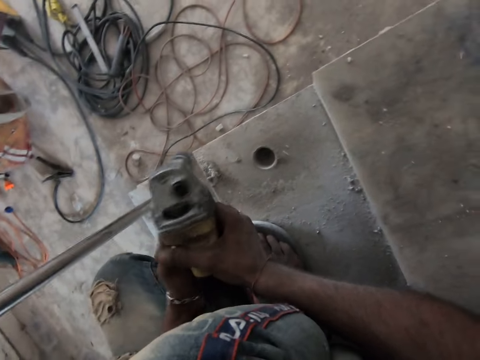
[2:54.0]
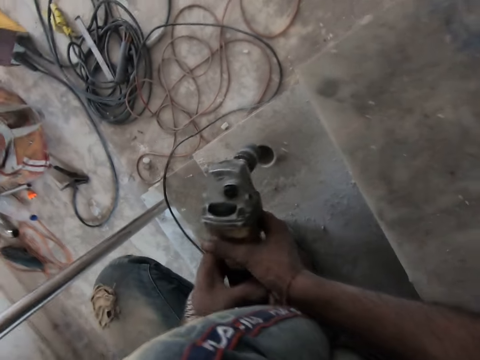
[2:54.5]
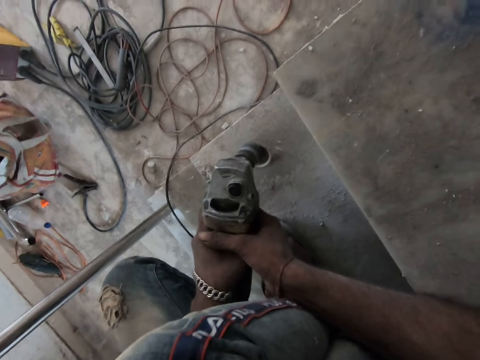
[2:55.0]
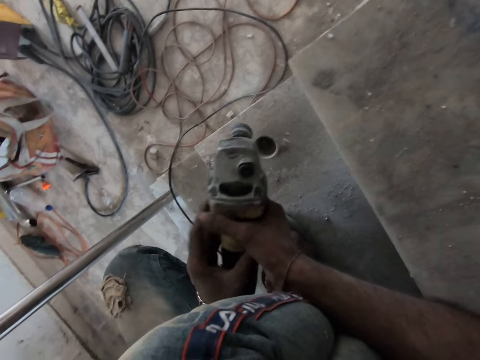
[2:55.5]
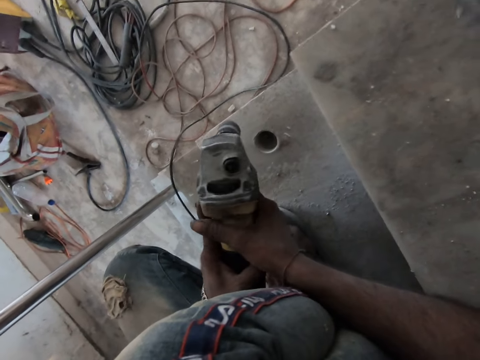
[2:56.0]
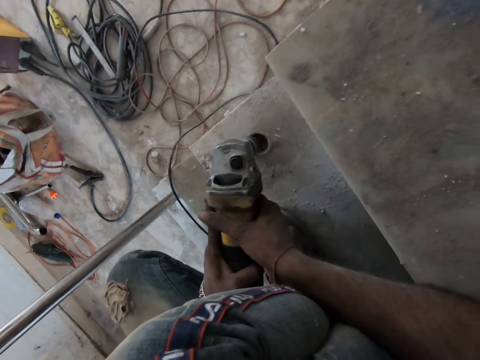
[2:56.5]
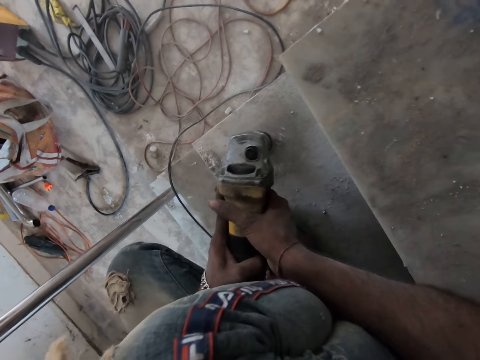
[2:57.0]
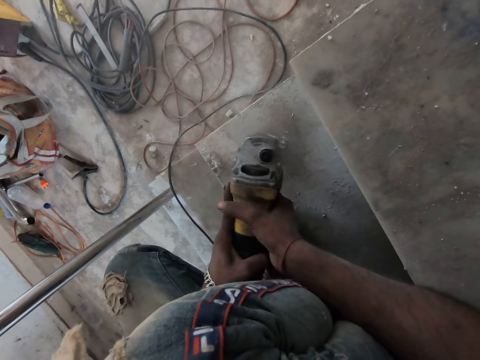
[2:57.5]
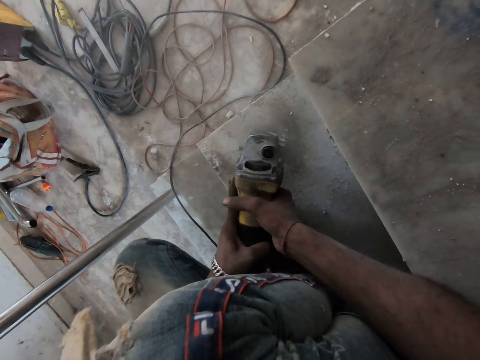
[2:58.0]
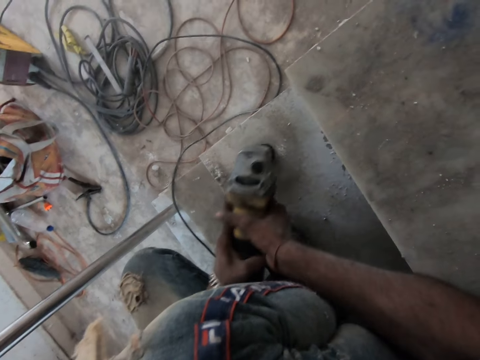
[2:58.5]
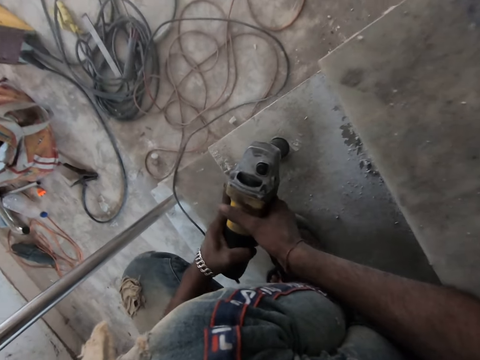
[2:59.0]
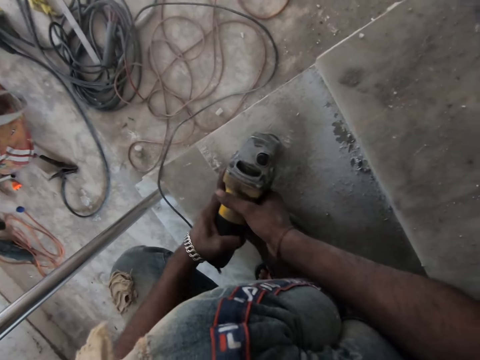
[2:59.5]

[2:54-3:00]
The camera wearer turns on the rotary hammer drill in both hands with his left hand. He drills the hole on the stair with the rotary hammer drill in both hands.

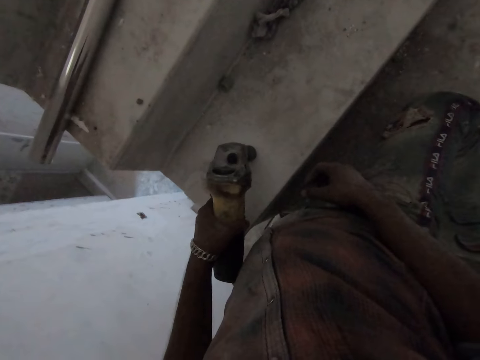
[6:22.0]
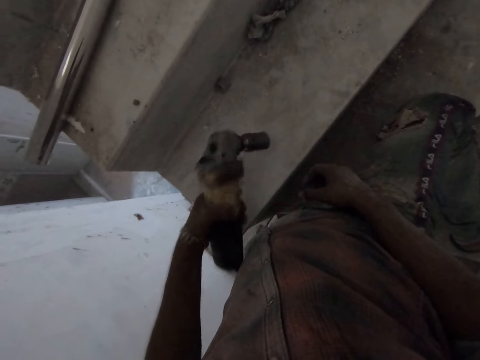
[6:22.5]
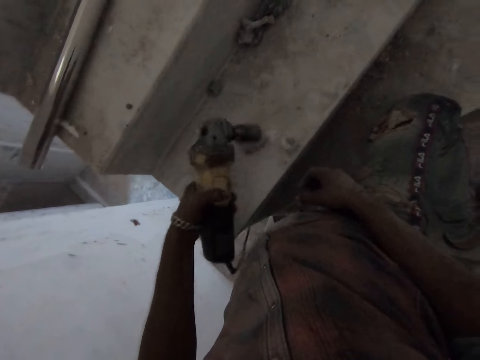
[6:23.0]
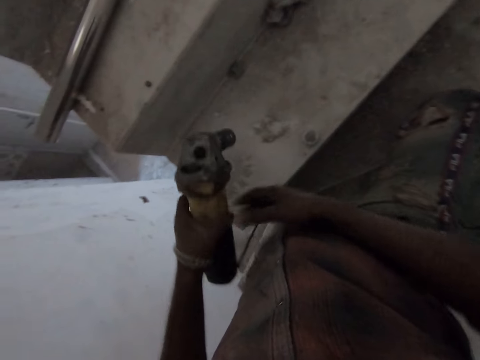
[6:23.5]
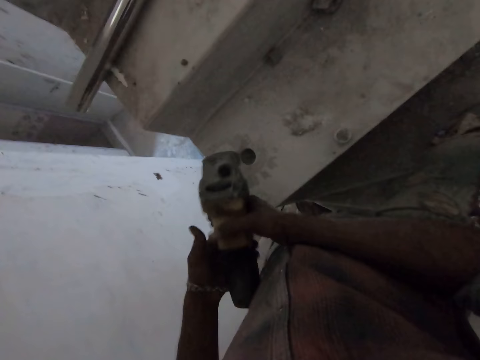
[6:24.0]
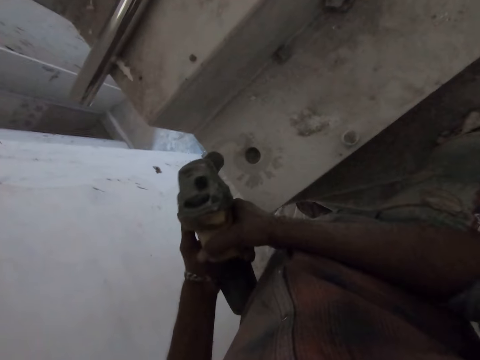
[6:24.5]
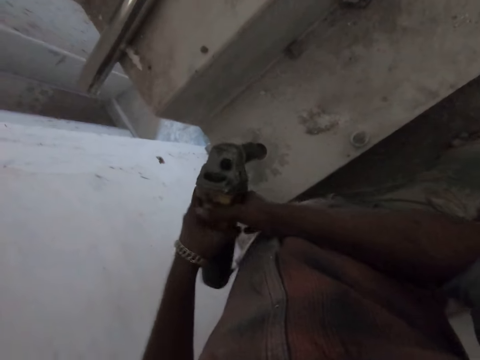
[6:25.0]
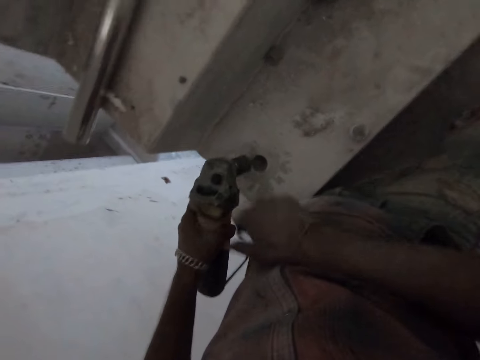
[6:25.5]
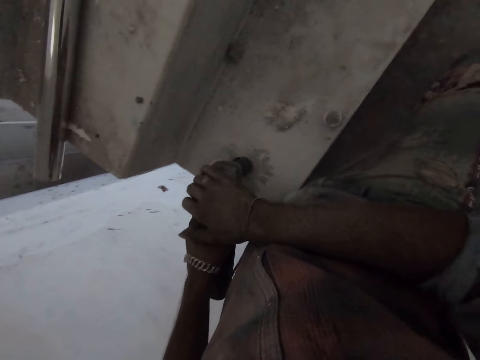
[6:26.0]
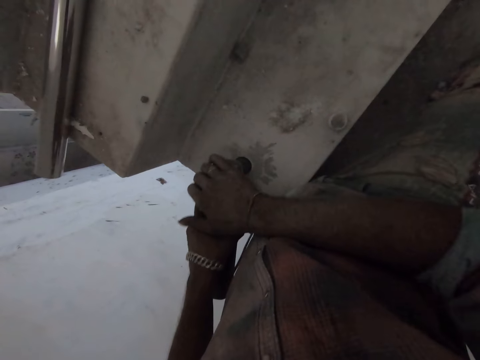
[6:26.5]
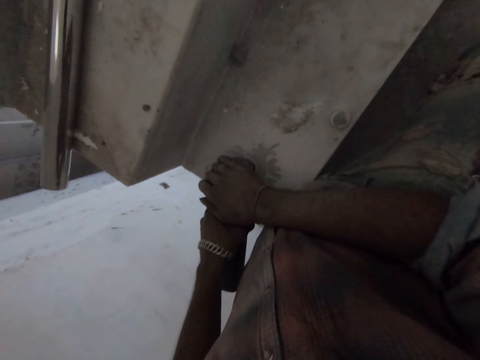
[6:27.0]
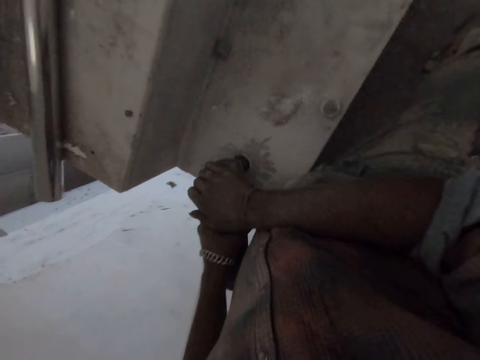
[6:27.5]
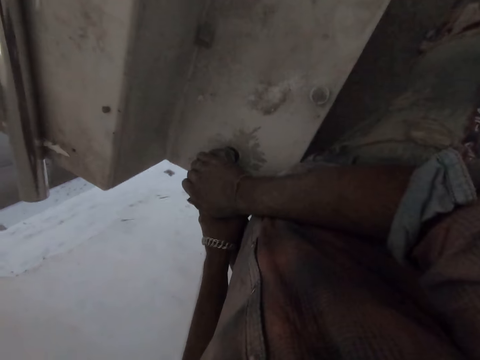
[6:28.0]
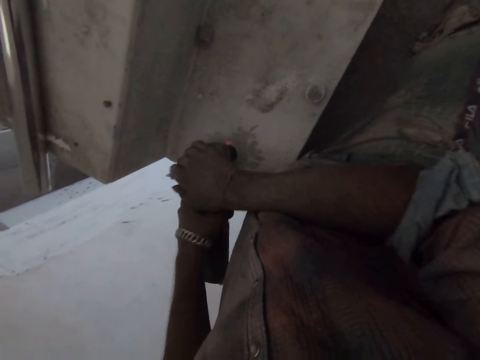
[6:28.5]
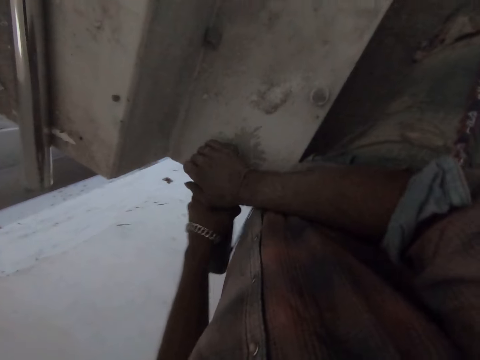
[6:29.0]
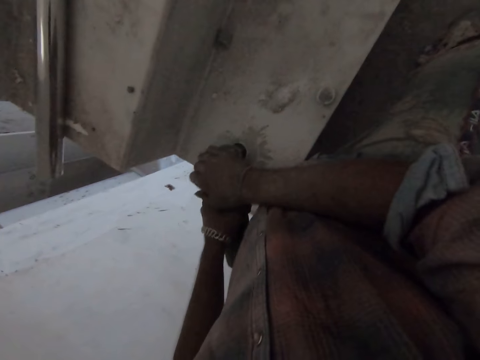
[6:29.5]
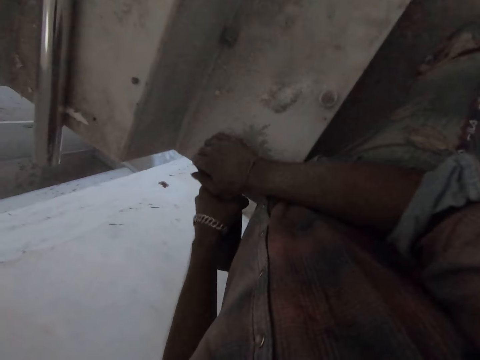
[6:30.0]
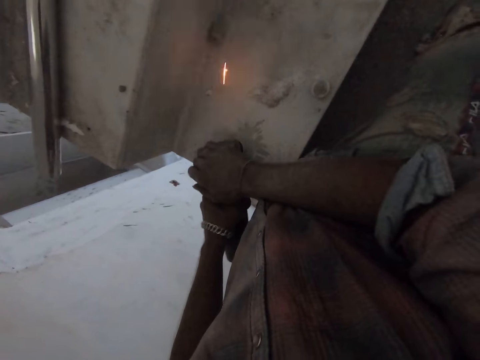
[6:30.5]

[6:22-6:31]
The camera wearer hits the wrench gun on the floor with his left hand. He switches on the wrench gun with his left hand.

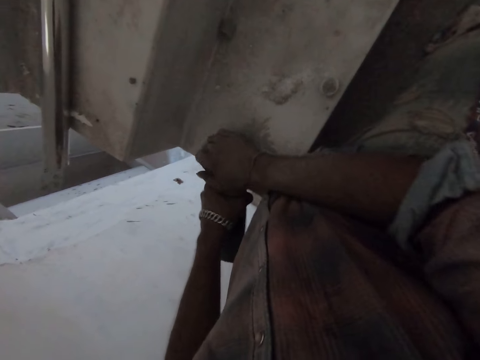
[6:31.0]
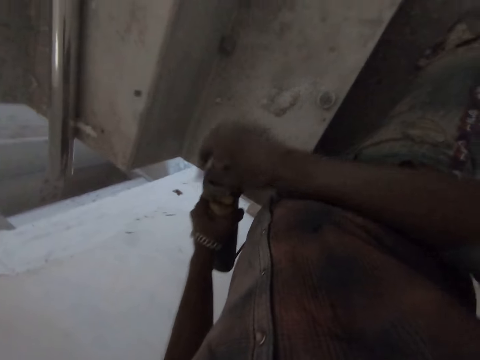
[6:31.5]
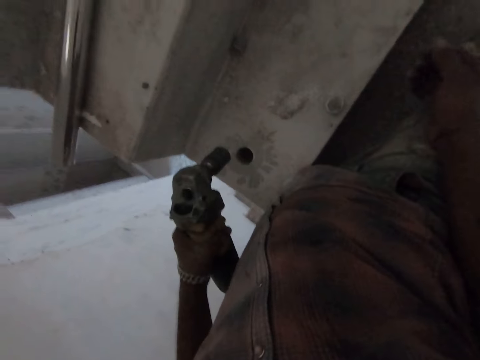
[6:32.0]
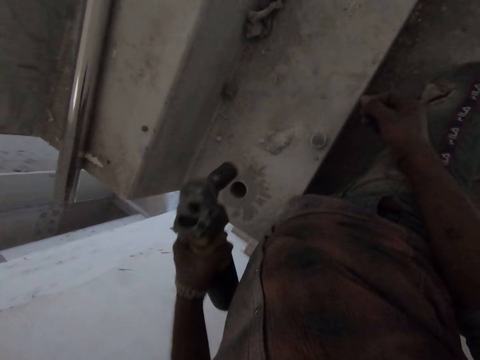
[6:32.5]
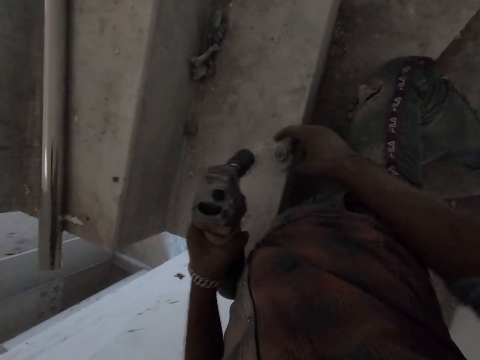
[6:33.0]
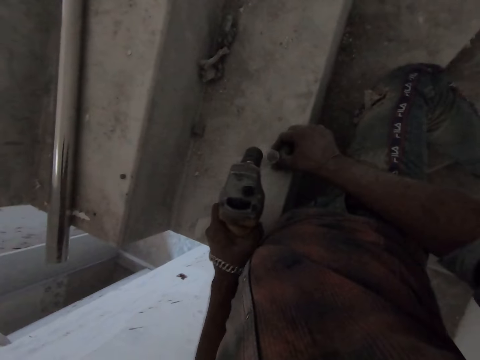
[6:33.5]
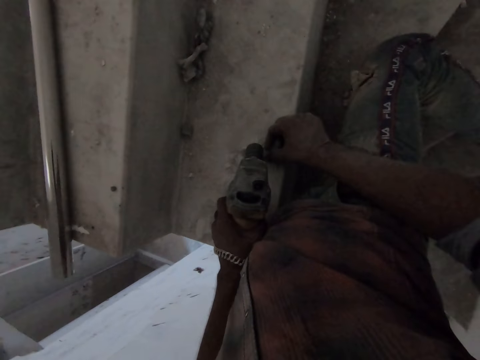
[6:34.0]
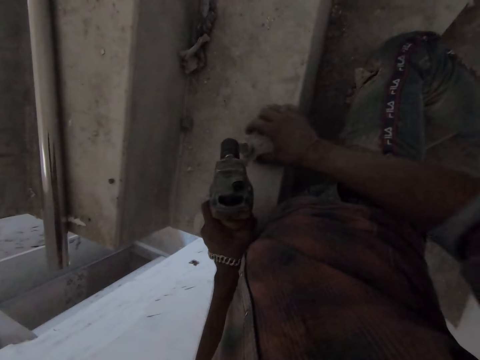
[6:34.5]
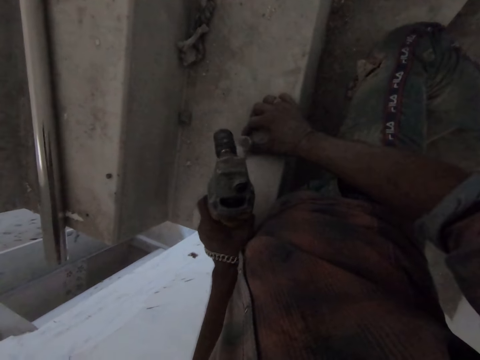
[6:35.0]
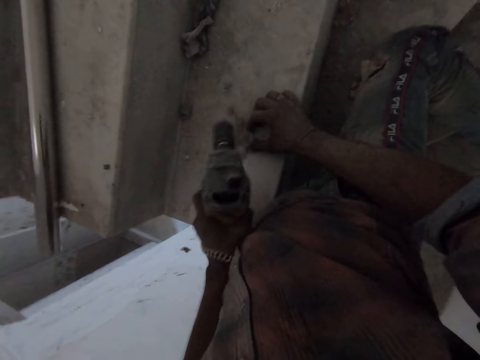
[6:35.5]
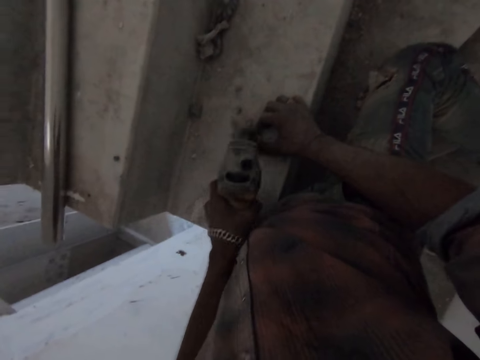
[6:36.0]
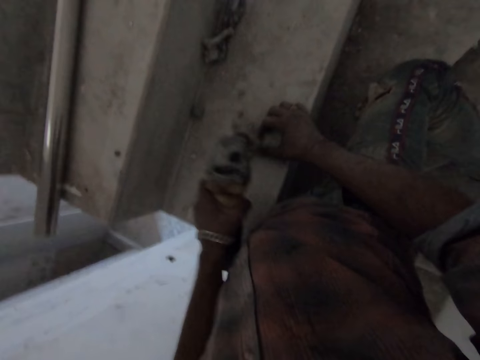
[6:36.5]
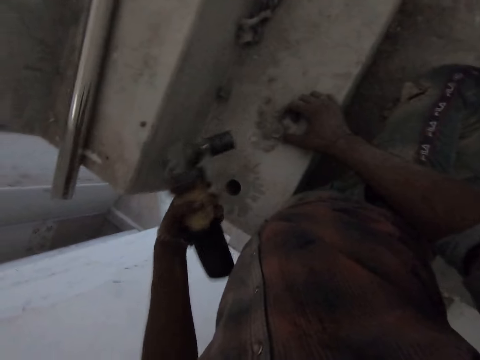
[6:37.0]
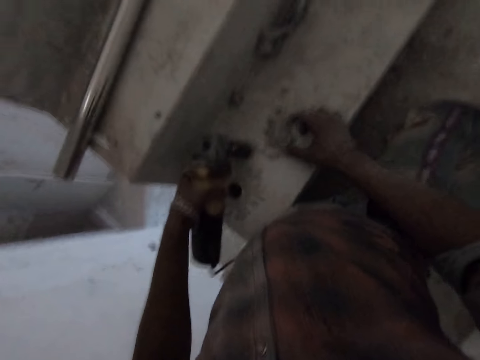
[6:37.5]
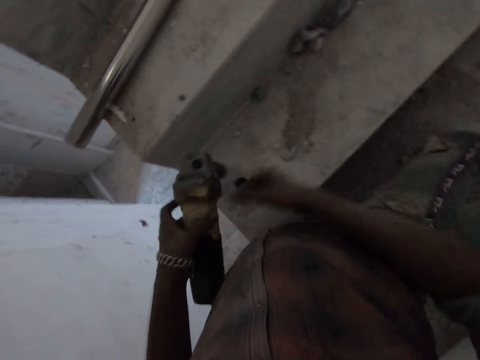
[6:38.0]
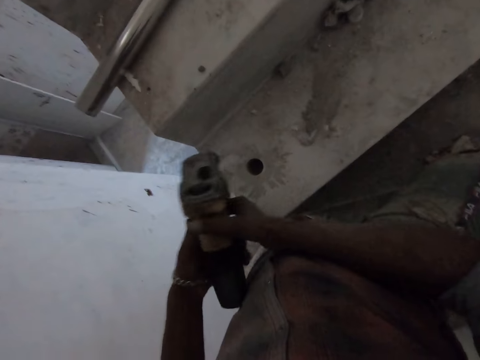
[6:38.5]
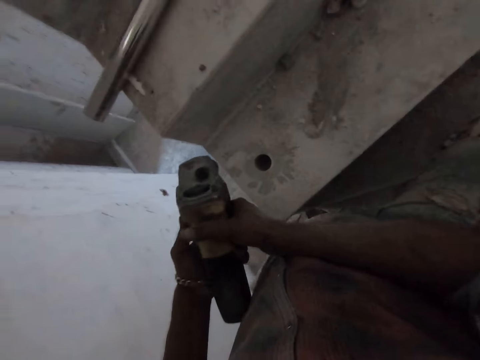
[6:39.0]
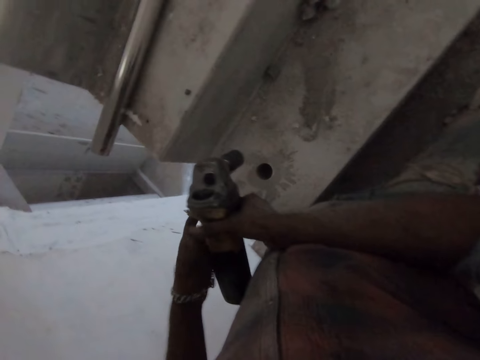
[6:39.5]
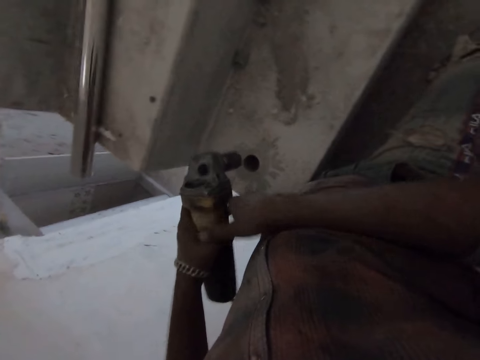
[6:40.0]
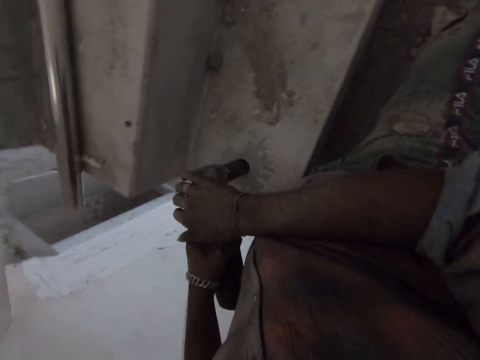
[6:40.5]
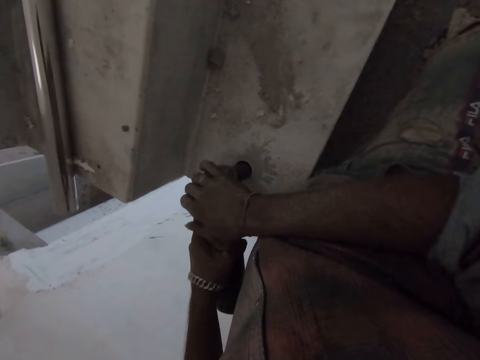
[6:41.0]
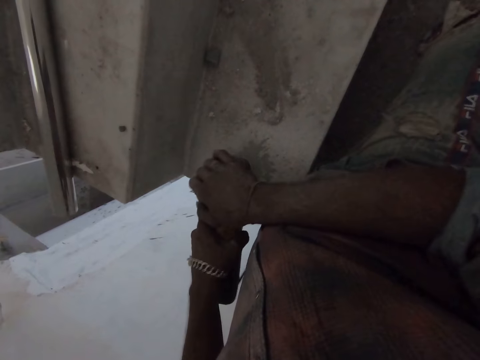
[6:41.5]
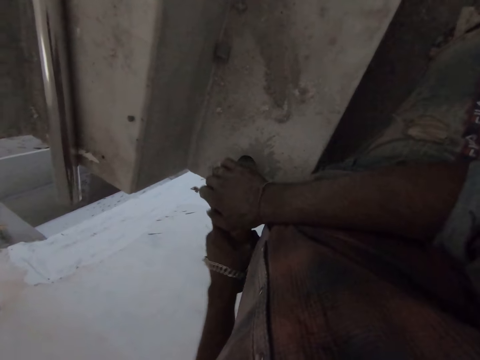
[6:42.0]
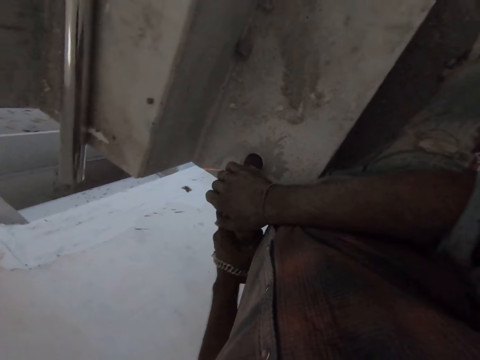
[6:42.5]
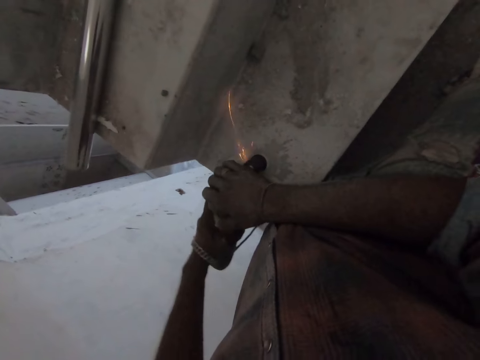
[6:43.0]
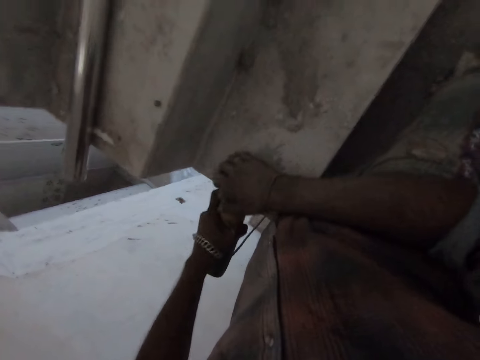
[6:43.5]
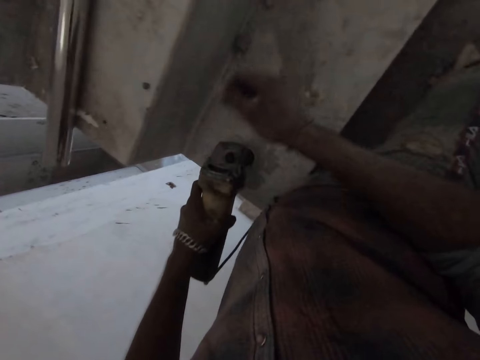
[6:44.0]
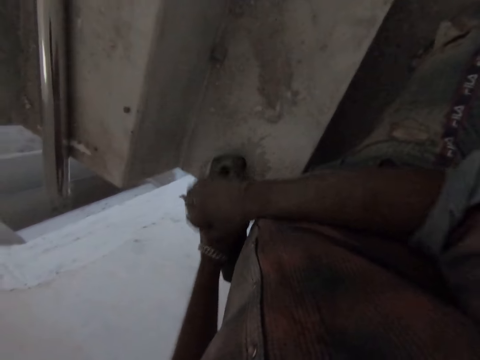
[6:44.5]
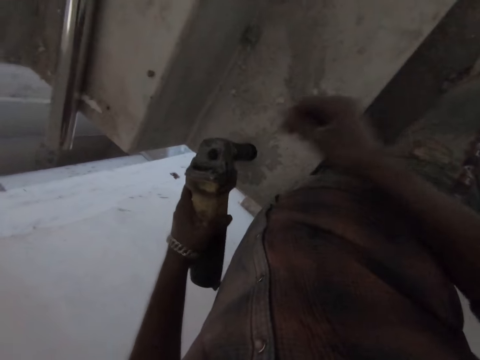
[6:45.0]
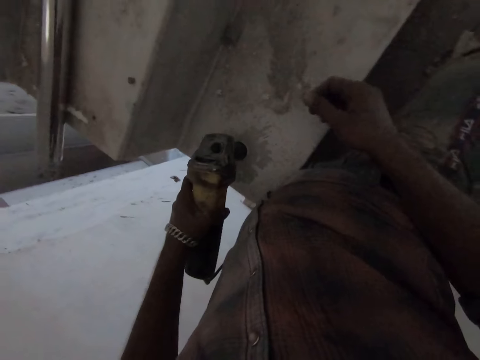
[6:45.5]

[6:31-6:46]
The camera wearer picks up a stone from the cement staircase with his right hand. He hits the core drill or wrench gun on the cement staircase with his left hand. He holds the stone with his right hand. He hits the stone with the wrench gun with his left hand. He hits the wrench gun on the floor with his left hand. He holds the core drill with both hands. He switches on the wrench gun with his left hand. He drills a hole into the cement staircase with the core drill in both hands.
